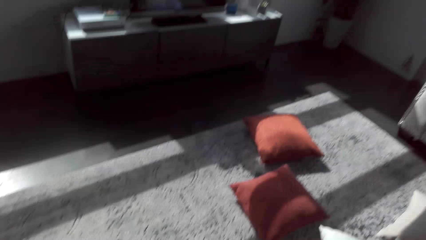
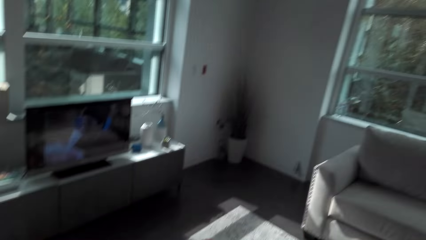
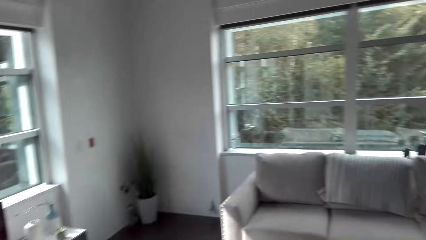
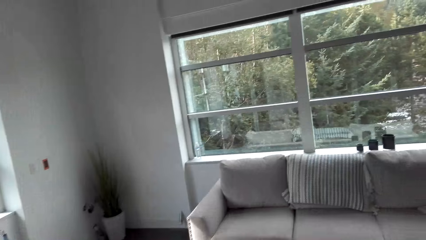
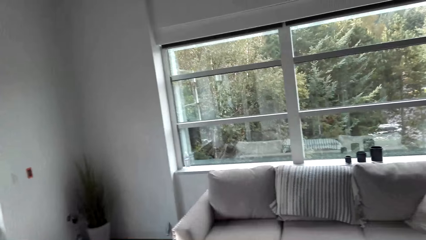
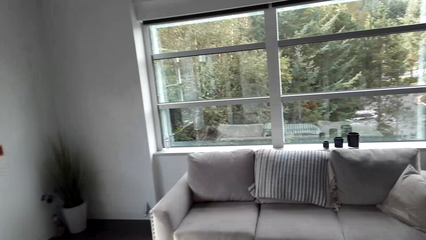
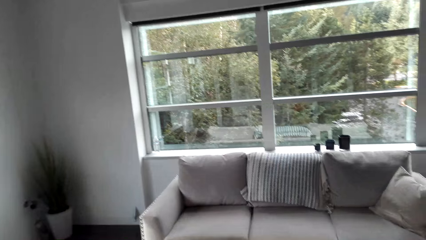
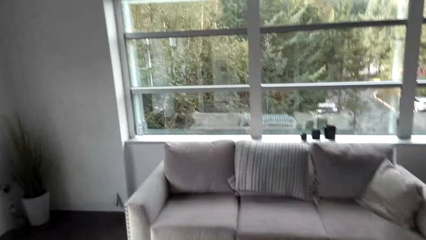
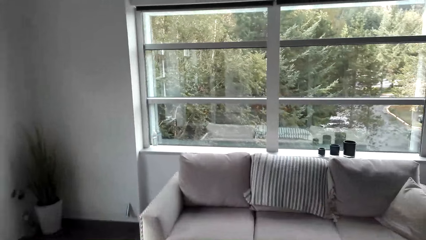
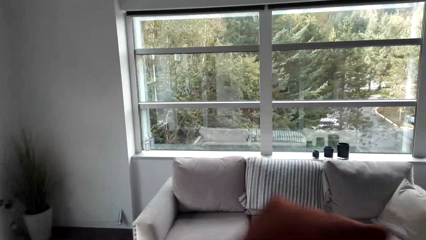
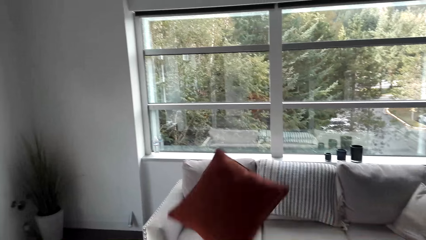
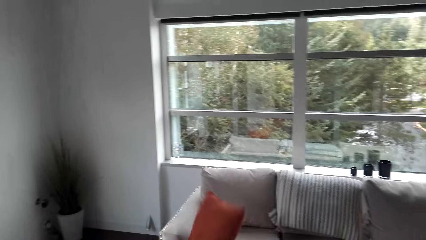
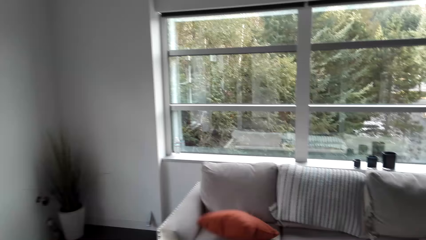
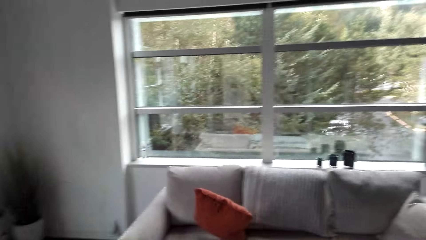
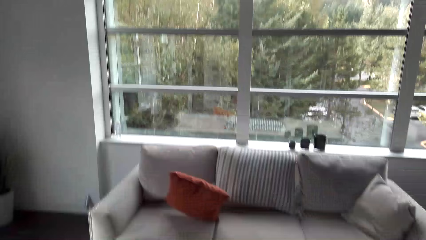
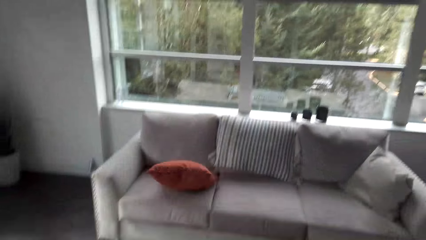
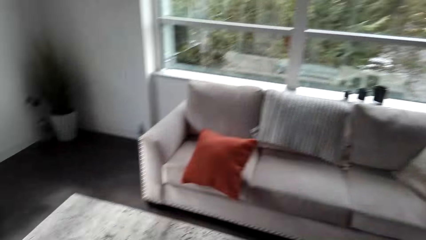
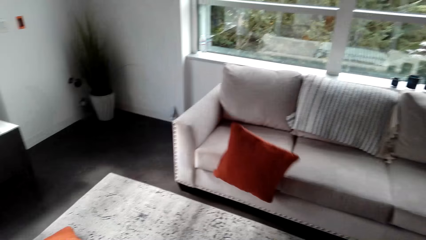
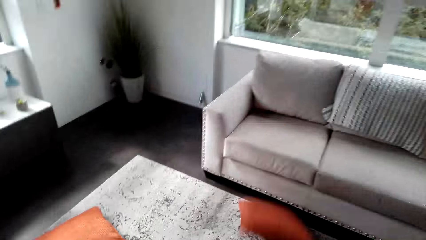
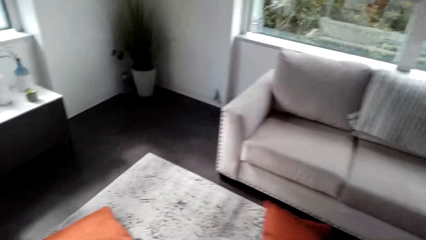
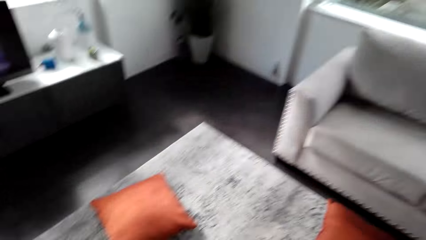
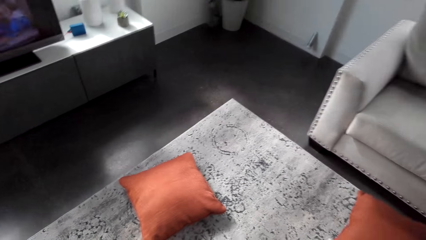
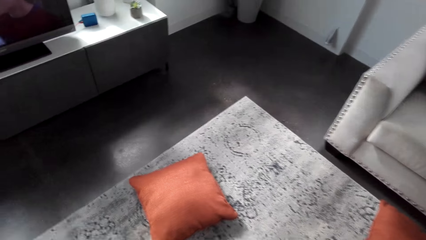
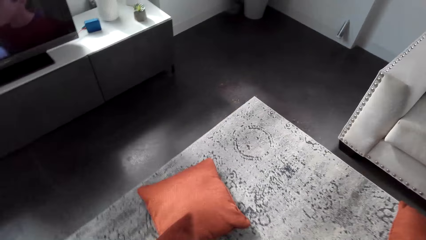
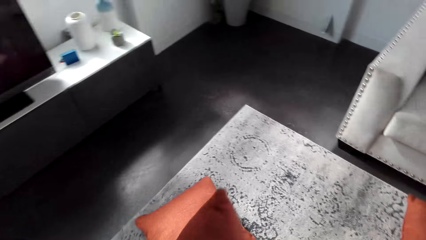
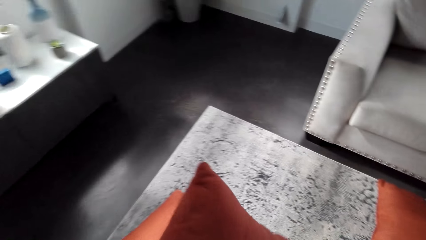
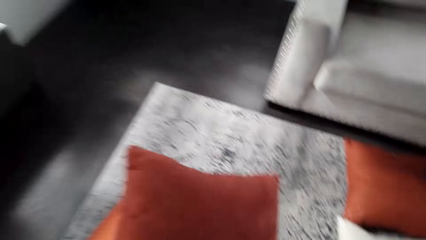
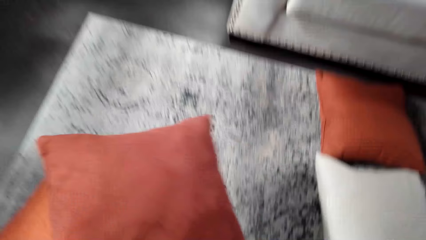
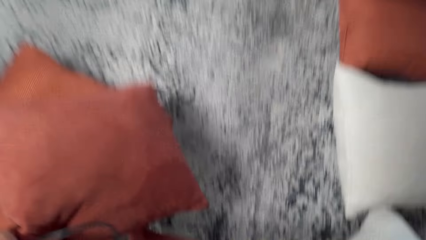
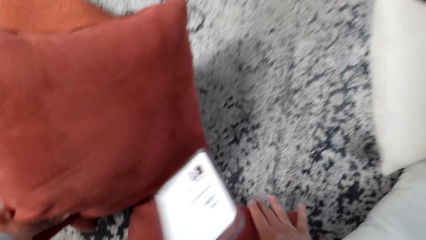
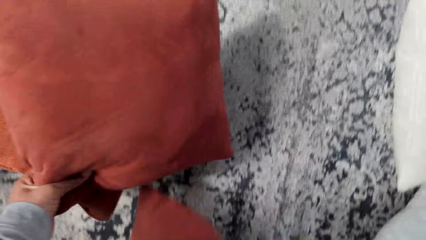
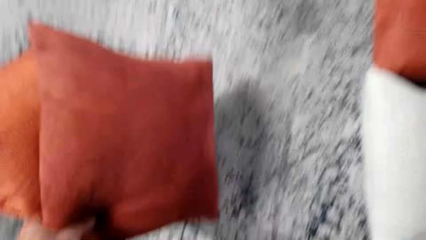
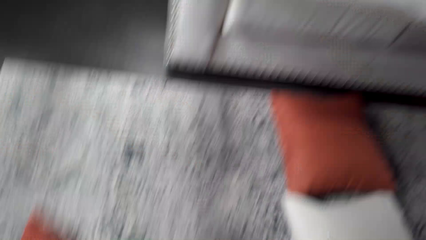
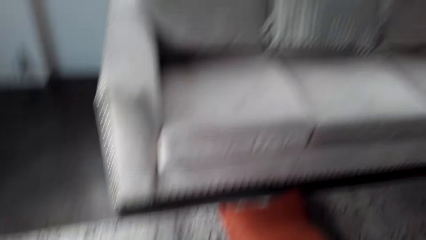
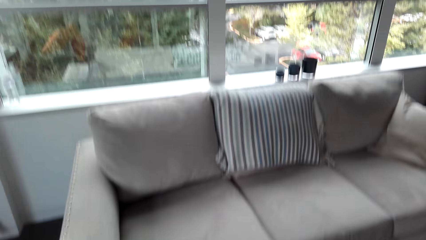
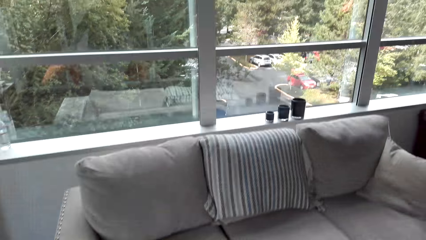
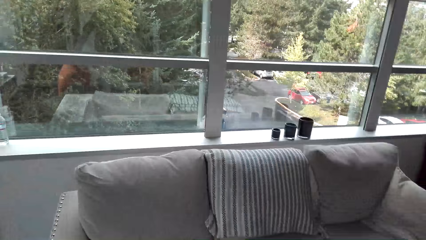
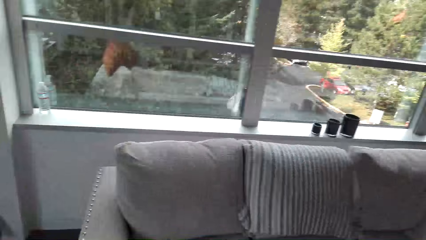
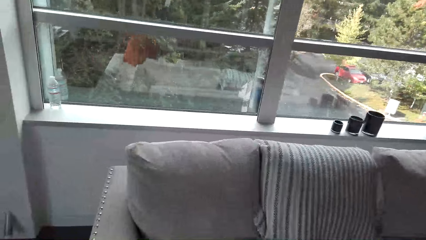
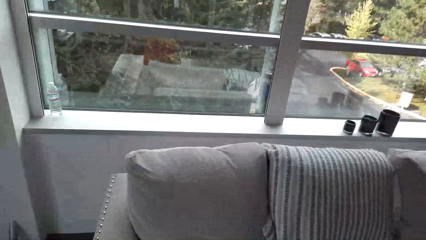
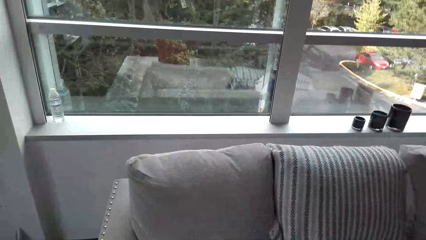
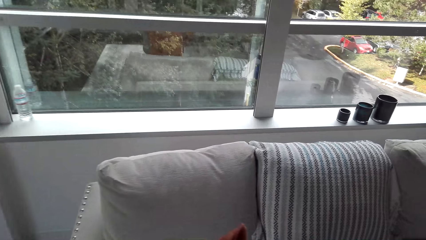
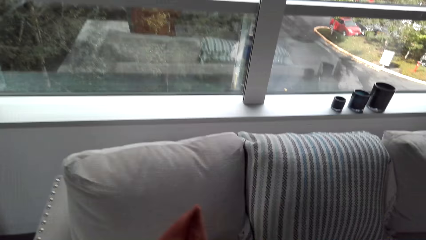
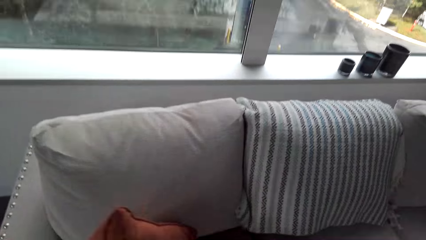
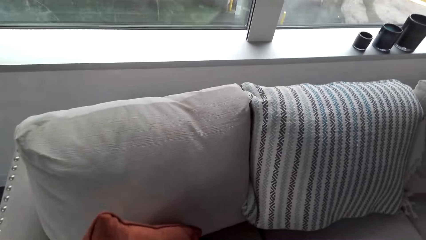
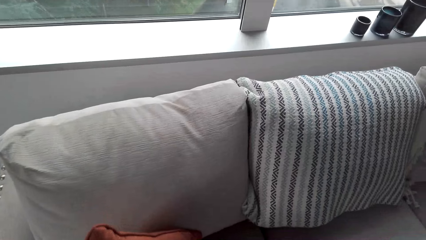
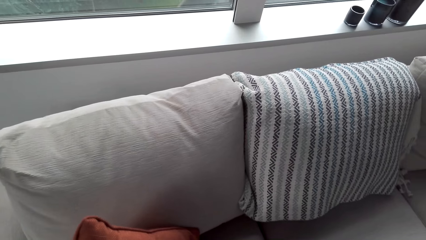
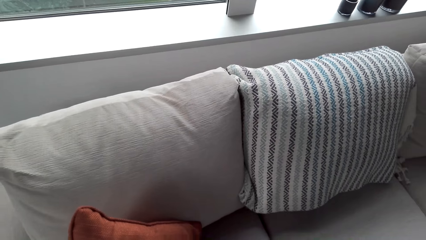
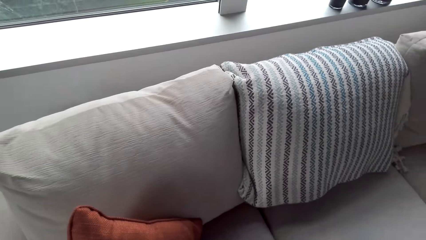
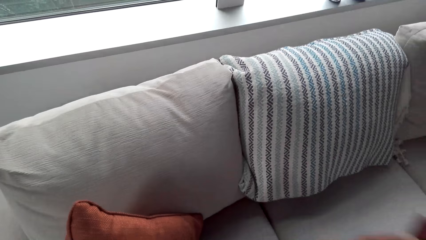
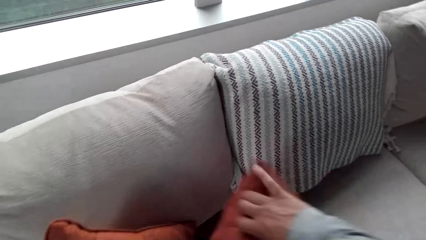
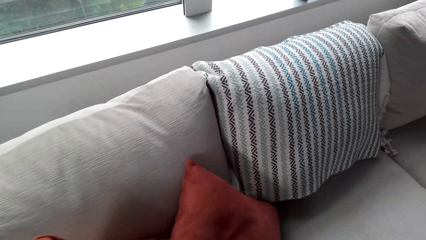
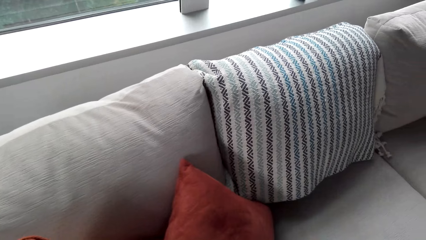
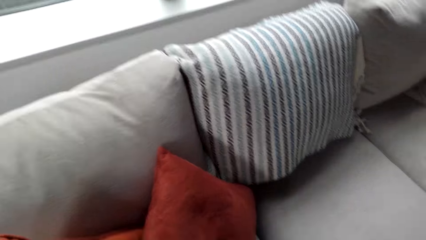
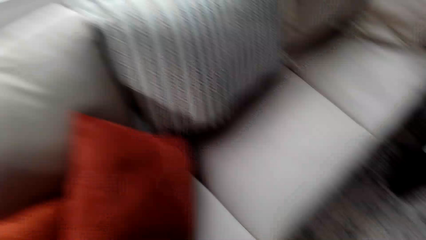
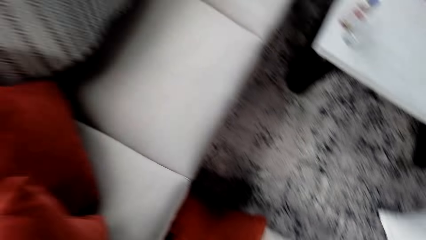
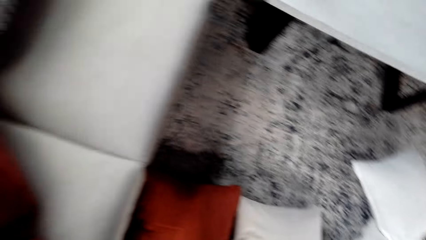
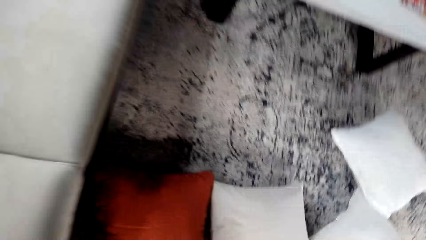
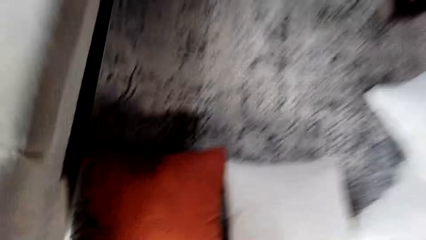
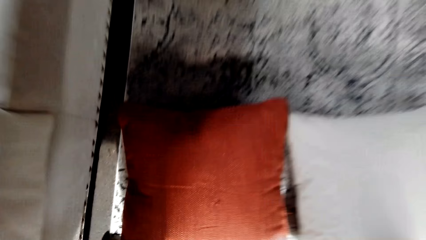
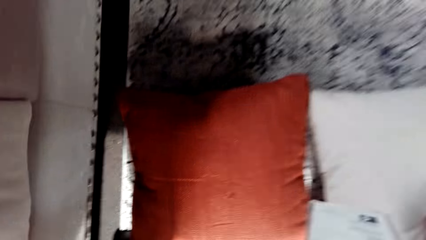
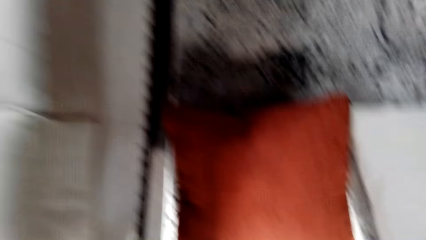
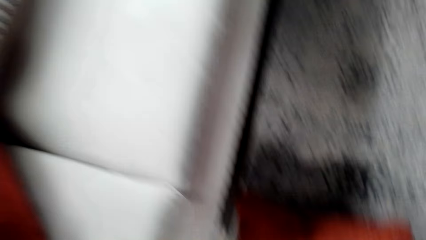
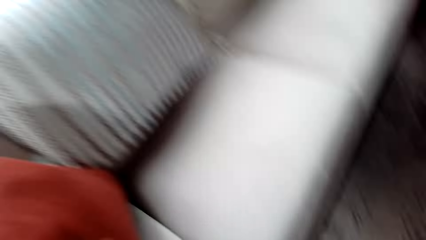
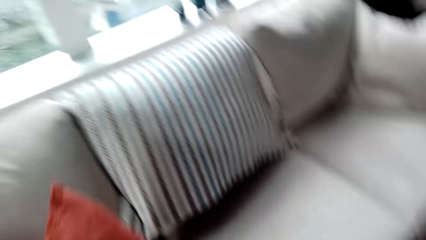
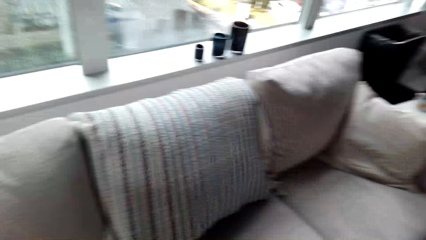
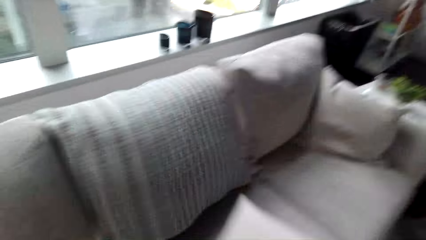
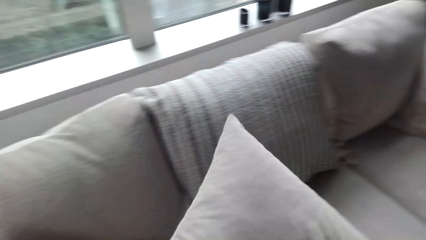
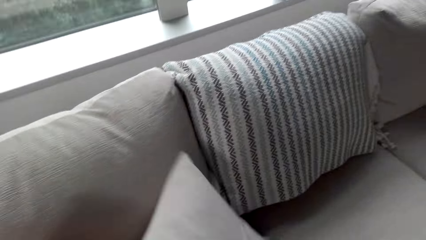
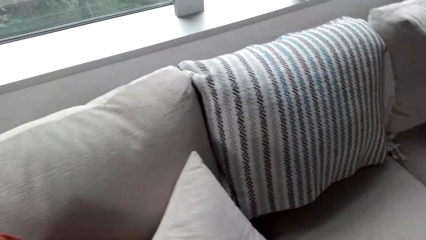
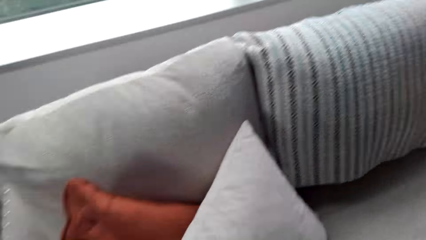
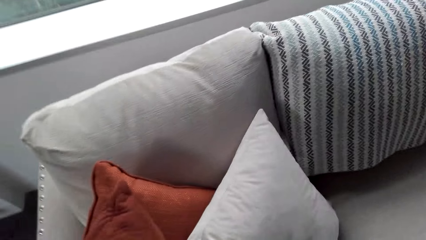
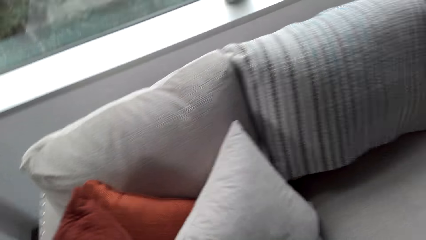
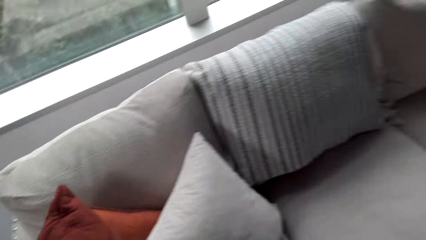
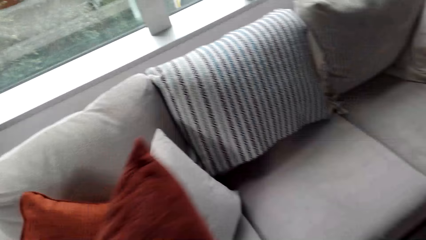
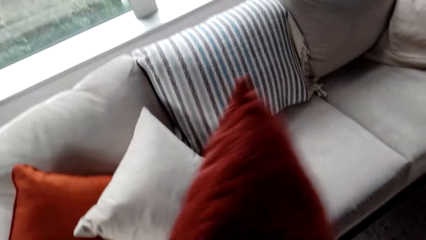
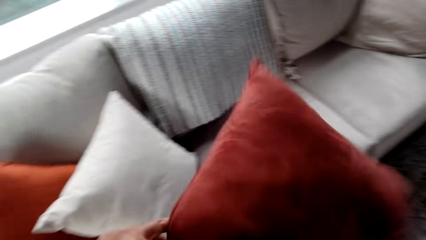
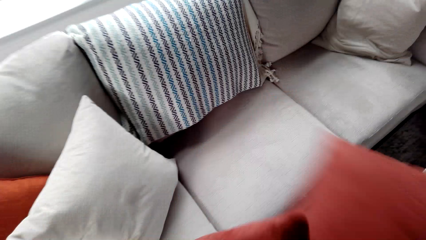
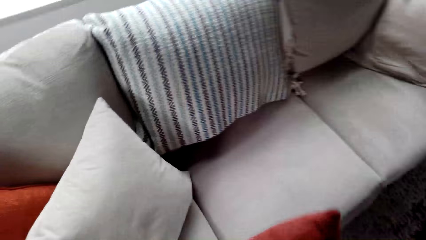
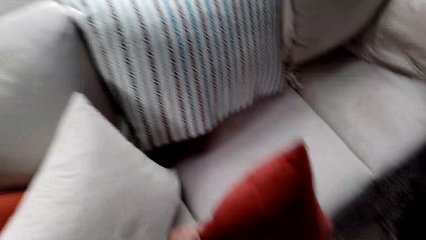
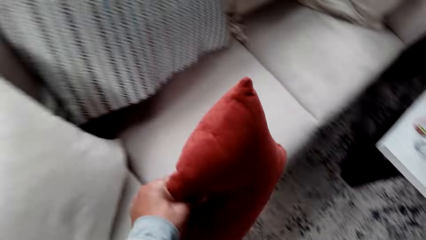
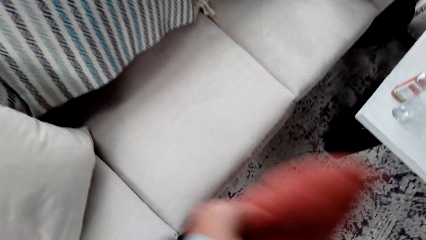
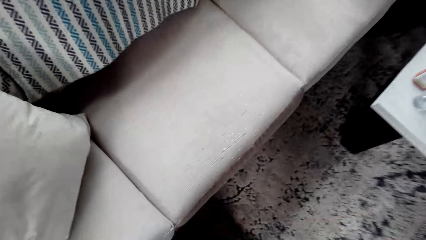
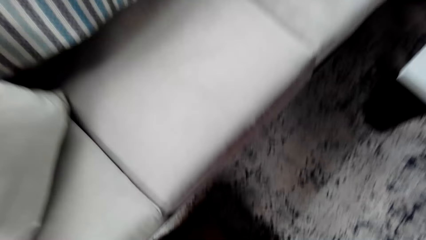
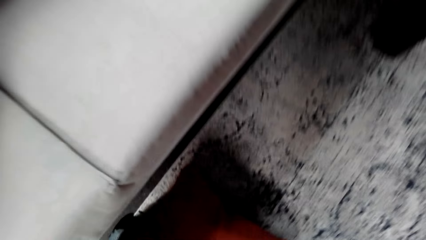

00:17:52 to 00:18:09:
The camera wearer picks up the pillows or throw away pillows on the ground. They throw the pillows on the seat. They pick up the pillows on the ground. They arrange the throw away pillows. They put the pillows on the seat. They pick up the pillows on the ground. They put the pillows on the chair.
